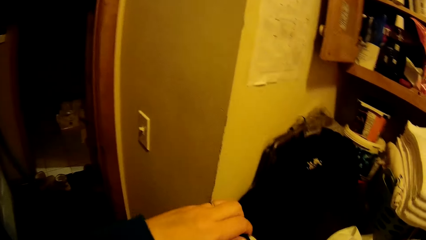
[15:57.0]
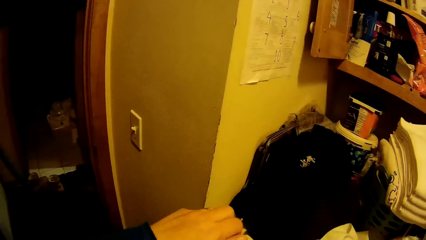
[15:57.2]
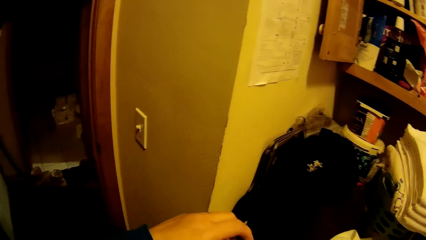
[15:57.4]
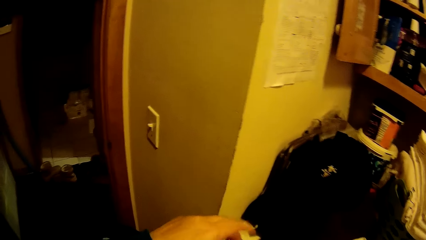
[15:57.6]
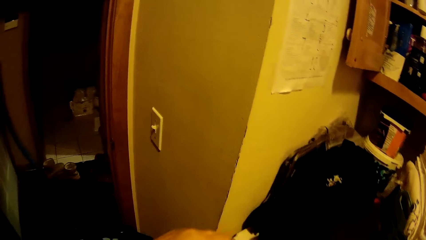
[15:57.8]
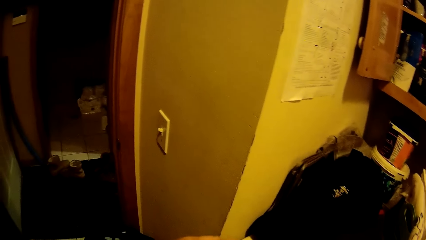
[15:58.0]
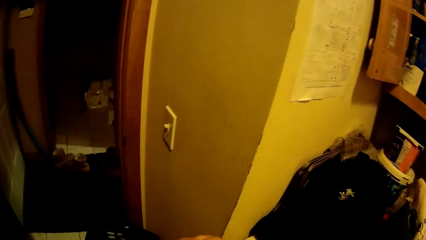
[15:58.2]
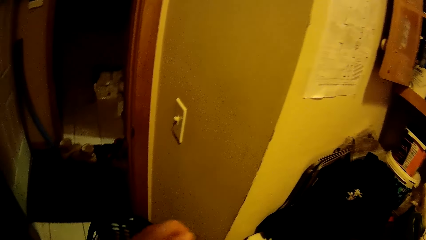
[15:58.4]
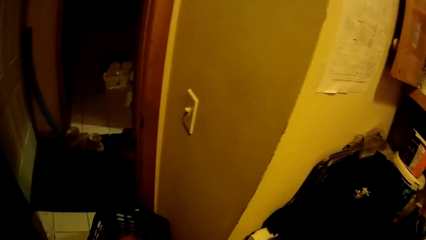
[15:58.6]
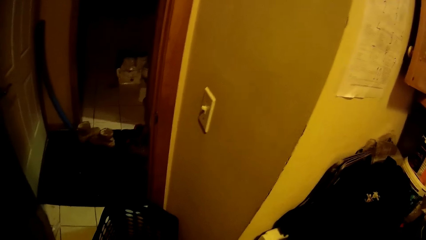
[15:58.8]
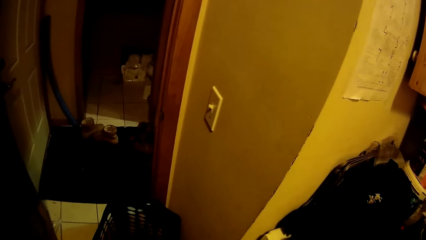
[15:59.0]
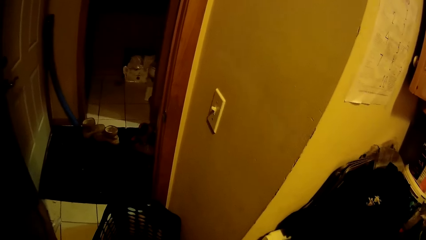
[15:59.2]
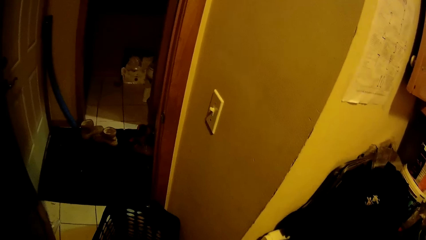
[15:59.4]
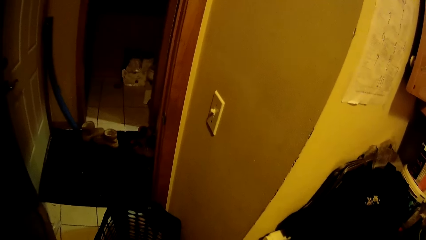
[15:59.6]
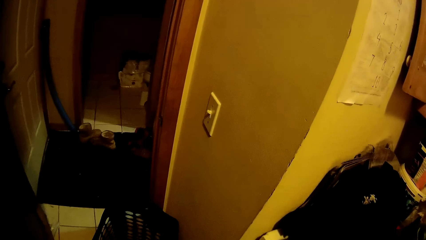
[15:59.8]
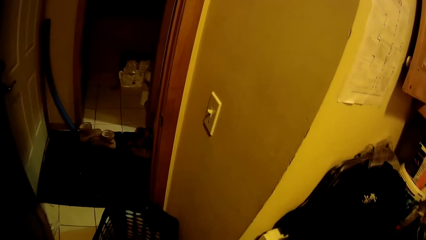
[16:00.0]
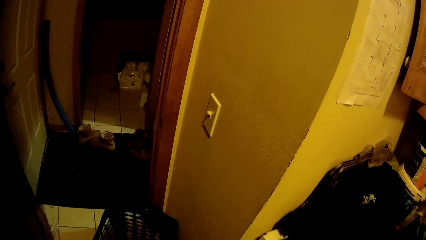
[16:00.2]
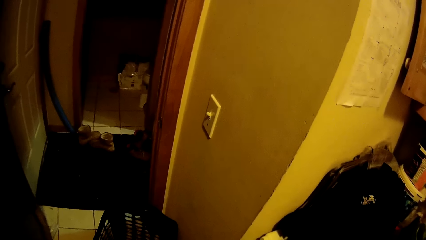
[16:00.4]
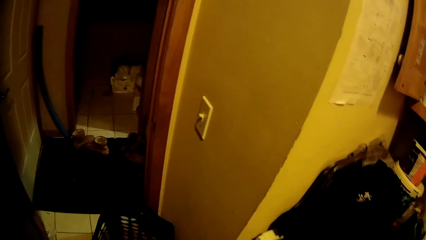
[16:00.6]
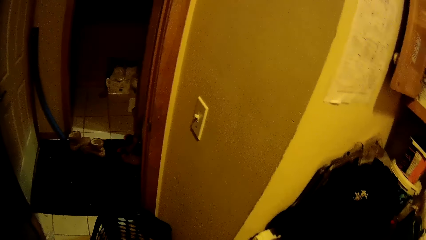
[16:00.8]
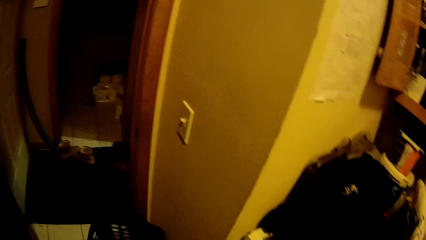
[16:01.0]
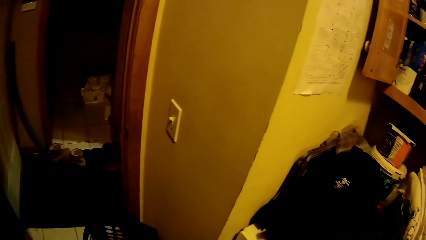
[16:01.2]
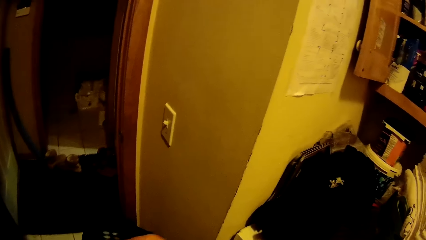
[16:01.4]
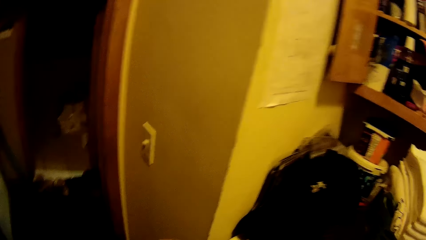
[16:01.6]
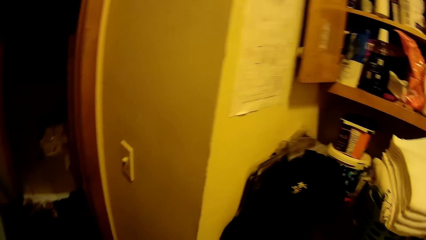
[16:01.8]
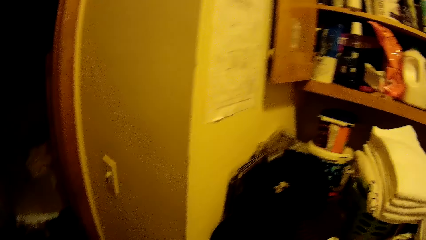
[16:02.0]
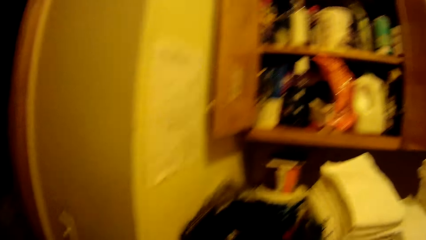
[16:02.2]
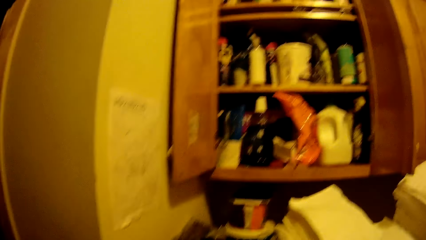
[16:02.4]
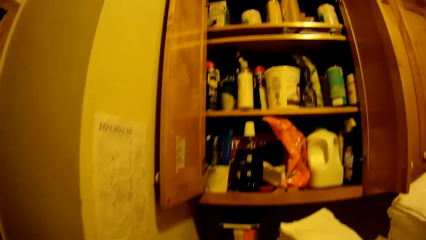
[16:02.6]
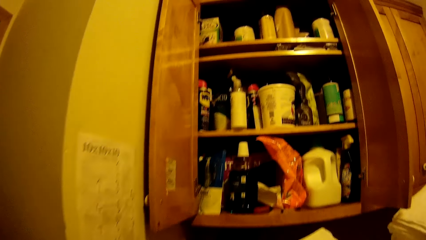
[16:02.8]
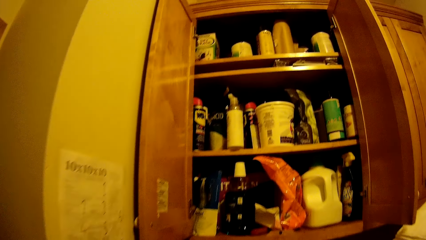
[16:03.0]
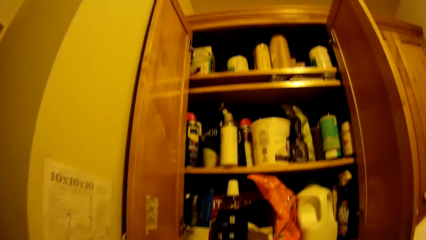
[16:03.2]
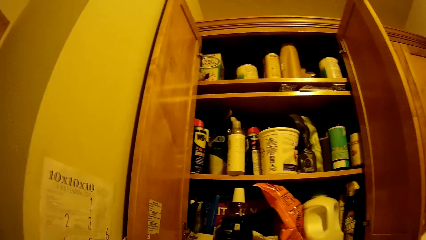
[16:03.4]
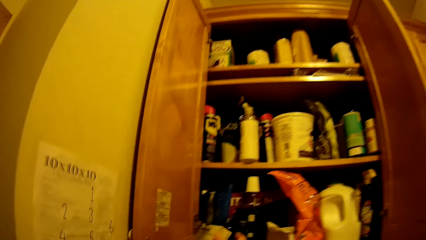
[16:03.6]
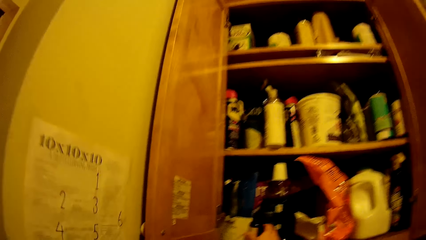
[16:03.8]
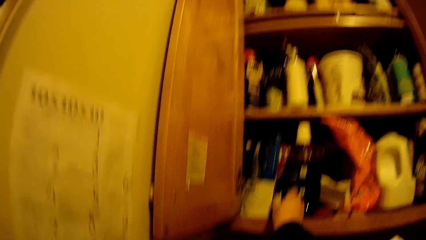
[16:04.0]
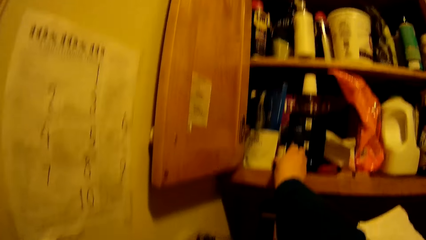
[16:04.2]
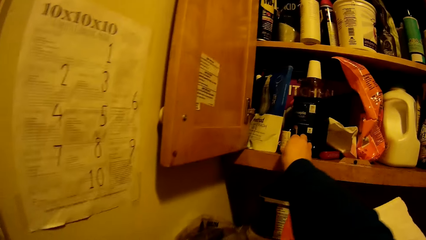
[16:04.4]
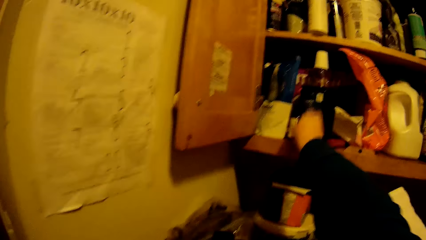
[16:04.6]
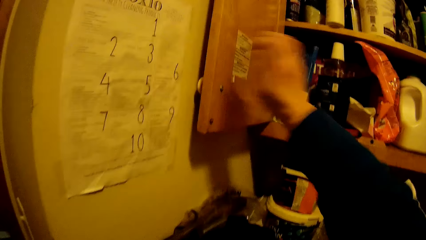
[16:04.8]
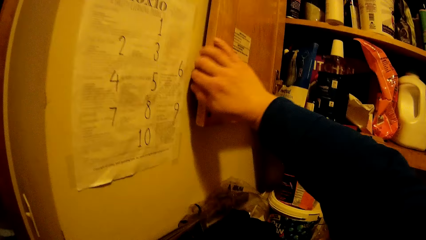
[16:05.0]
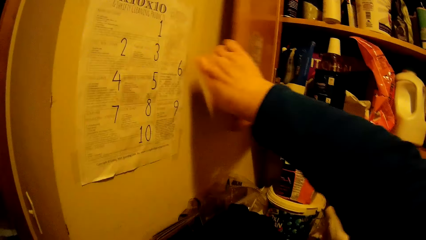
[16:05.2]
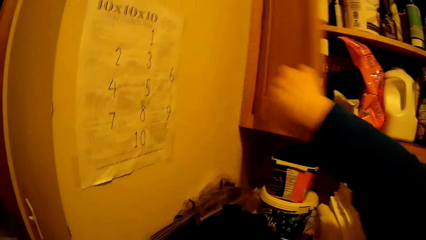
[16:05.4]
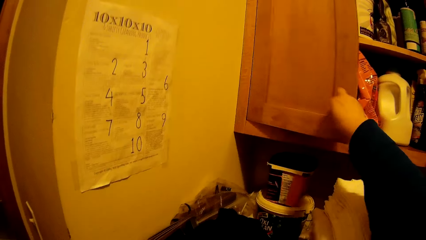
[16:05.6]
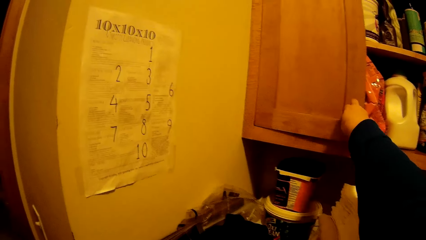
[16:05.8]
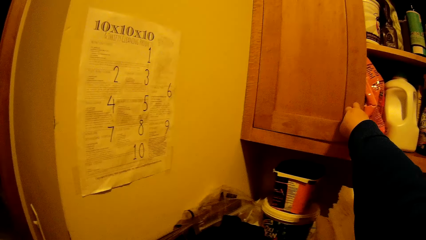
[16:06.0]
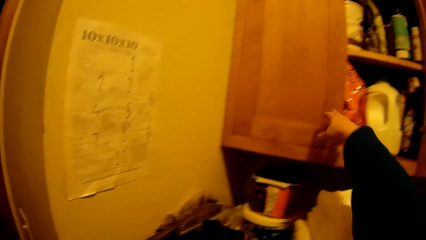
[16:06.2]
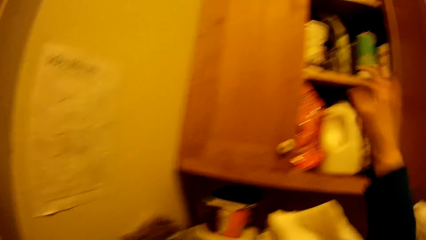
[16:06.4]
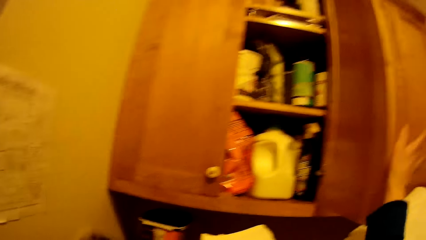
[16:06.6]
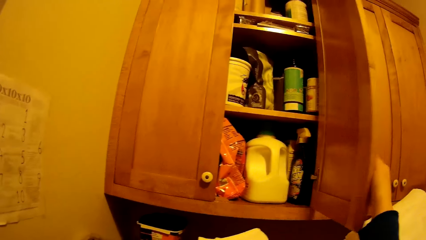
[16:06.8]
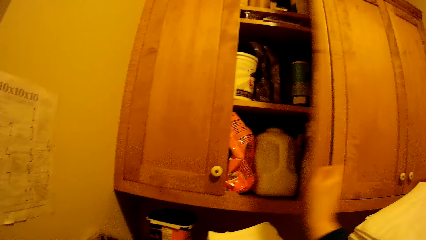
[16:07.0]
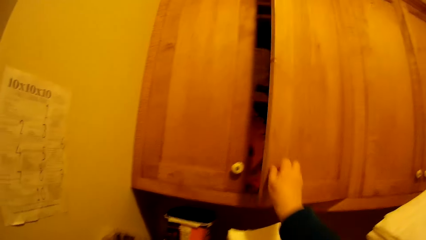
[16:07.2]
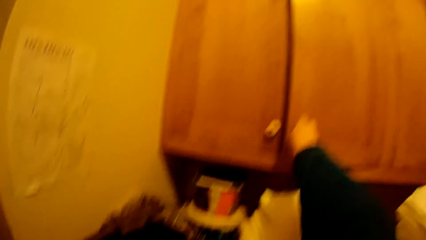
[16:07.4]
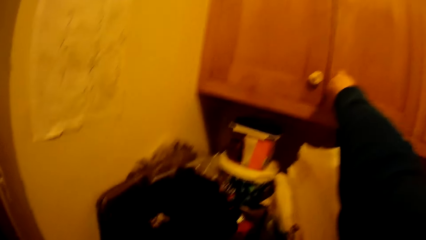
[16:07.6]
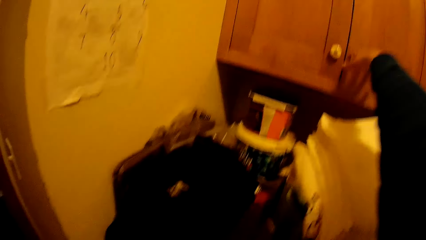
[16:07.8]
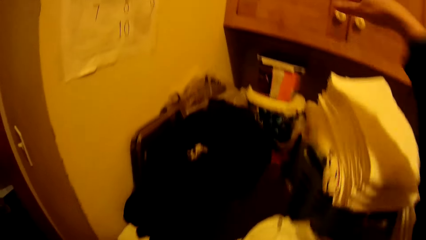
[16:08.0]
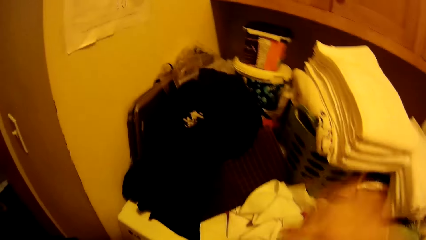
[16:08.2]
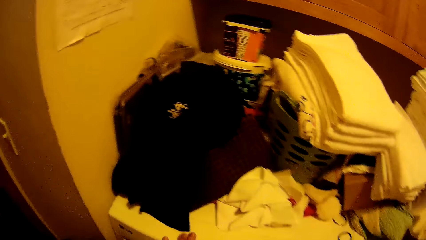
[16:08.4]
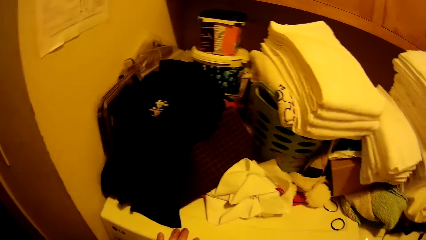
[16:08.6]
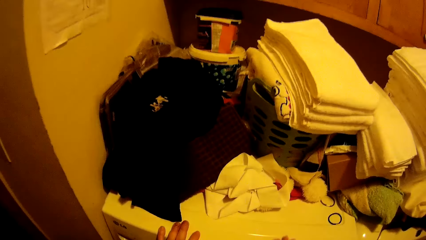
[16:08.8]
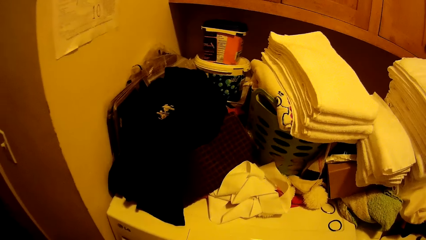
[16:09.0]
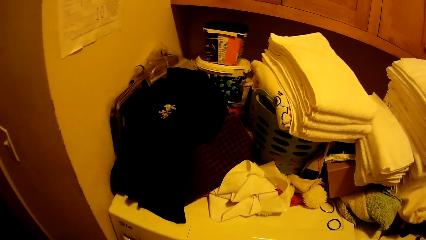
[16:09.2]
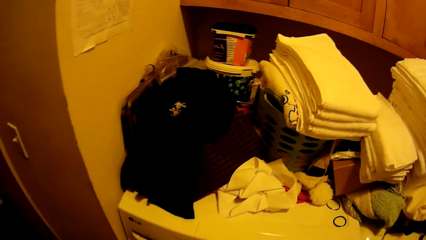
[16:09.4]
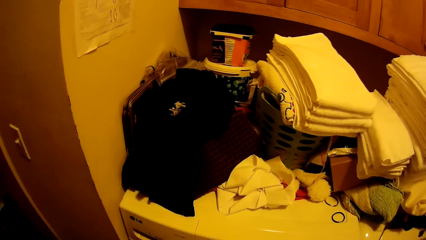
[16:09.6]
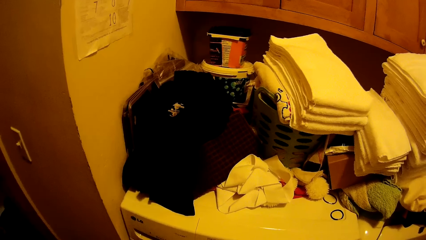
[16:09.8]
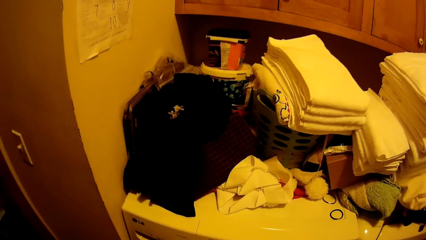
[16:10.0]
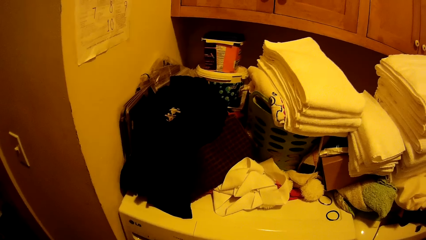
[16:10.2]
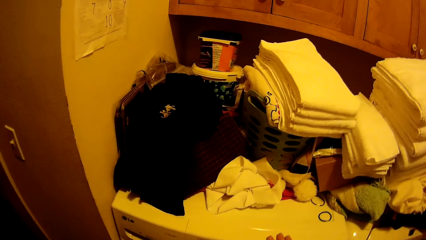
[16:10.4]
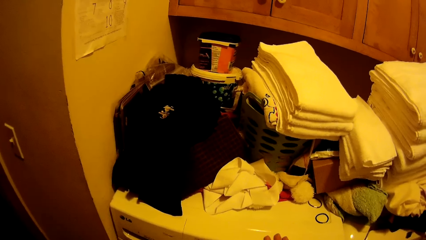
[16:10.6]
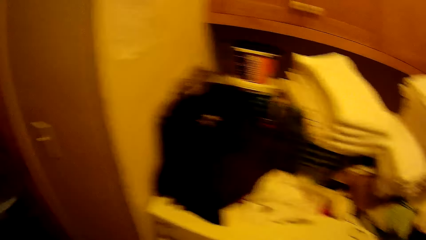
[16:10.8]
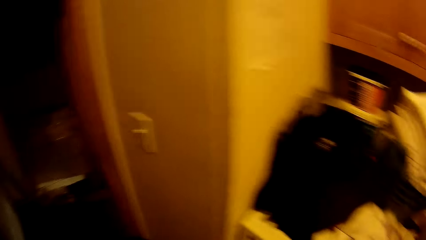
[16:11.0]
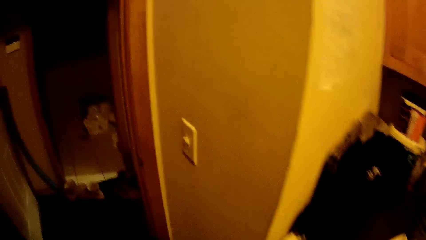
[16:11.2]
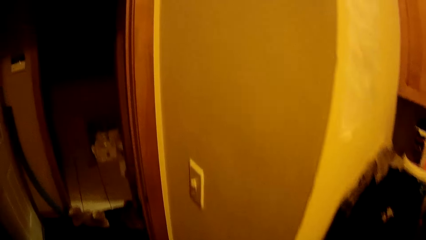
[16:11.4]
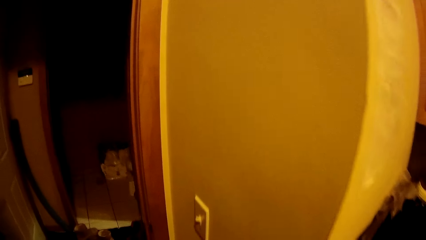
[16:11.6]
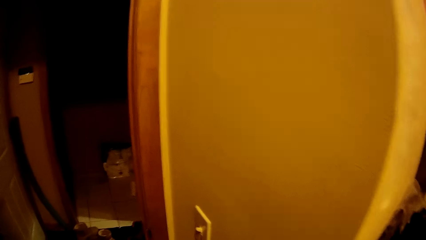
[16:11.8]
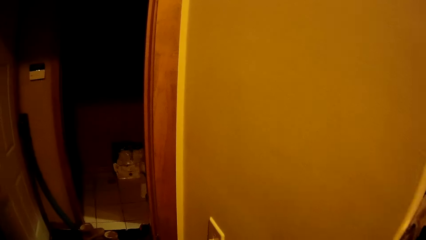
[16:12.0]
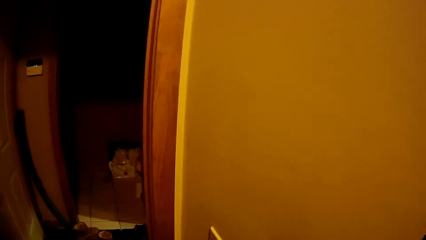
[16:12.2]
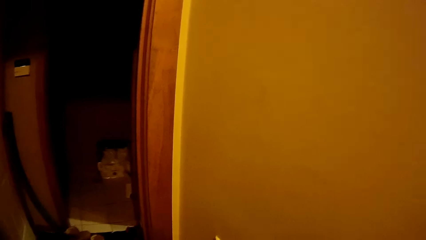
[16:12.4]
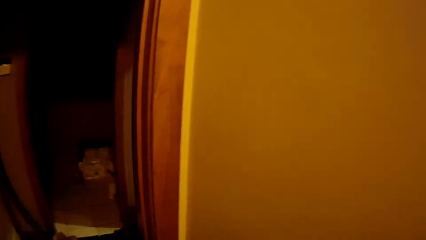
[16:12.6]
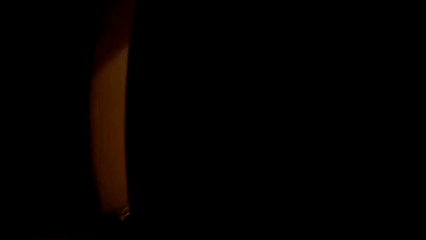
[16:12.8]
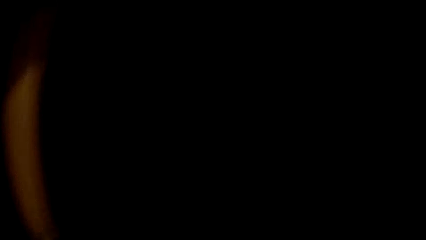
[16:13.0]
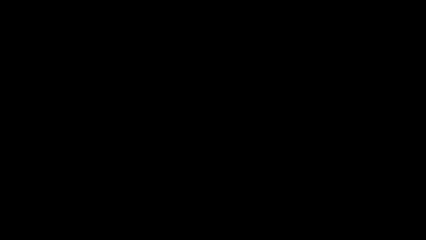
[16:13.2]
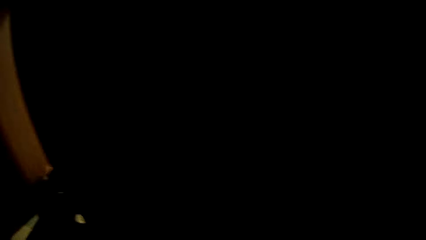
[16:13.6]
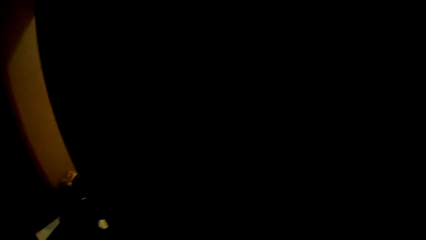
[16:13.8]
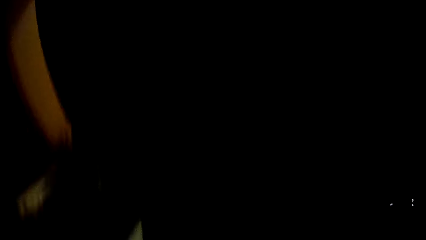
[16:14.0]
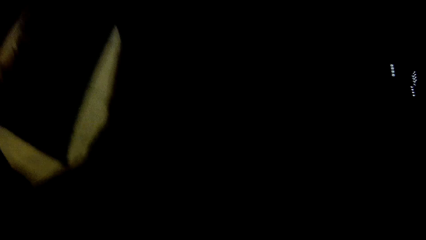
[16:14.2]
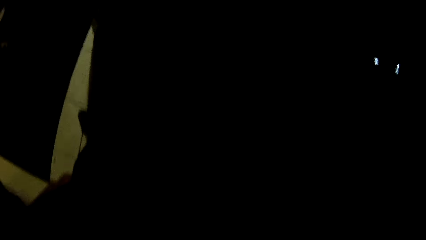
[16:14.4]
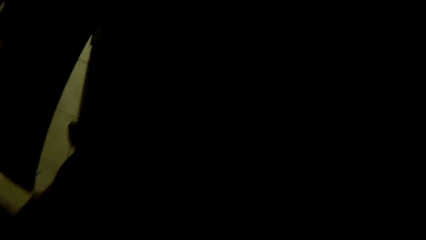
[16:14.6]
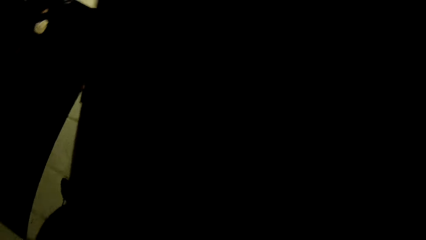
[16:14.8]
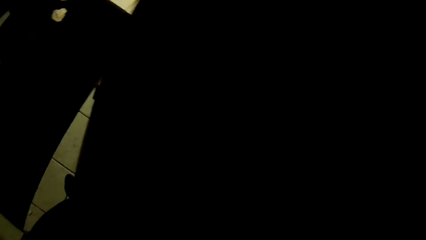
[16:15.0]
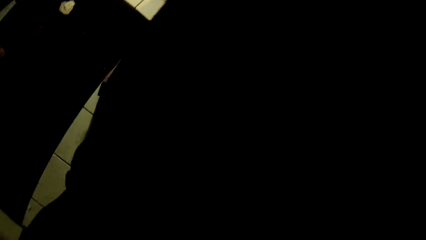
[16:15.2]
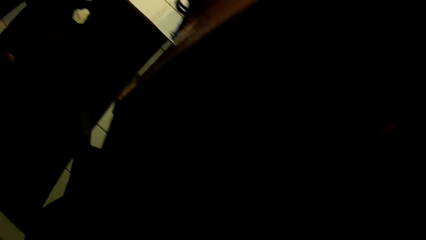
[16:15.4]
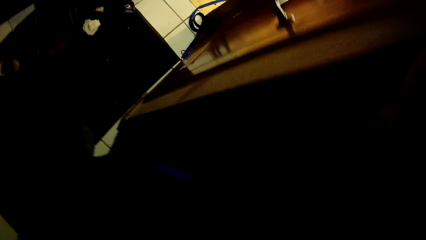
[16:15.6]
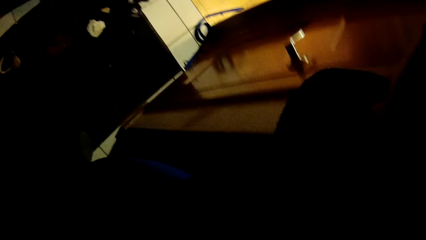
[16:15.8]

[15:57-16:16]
The camera wearer opens a bottle with both hands. He puts the bottle in the cupboard. He closes the cupboard with his right hand. He stares in the room. He walks out of the laundry room.
